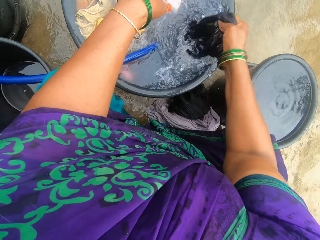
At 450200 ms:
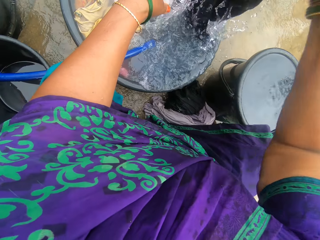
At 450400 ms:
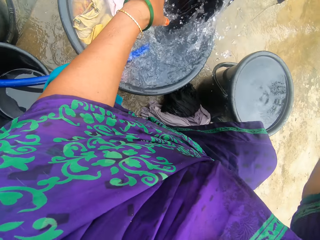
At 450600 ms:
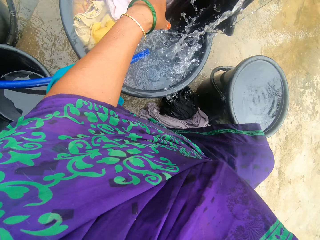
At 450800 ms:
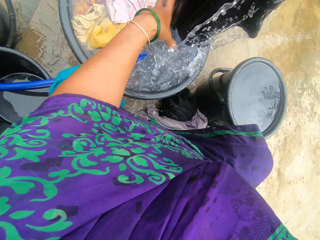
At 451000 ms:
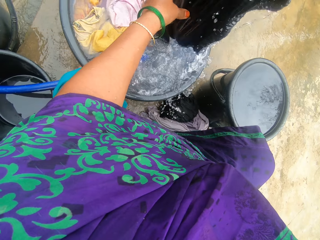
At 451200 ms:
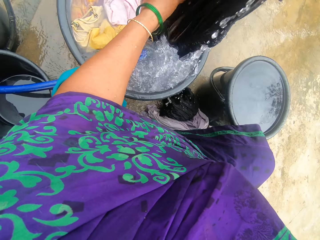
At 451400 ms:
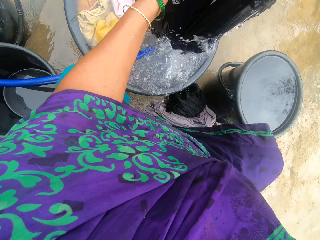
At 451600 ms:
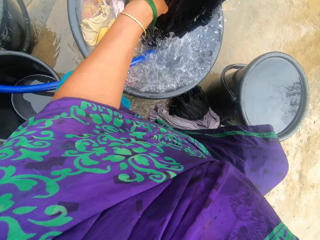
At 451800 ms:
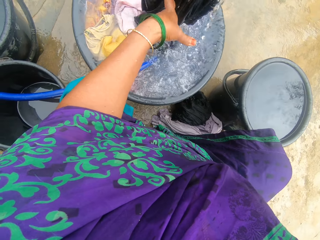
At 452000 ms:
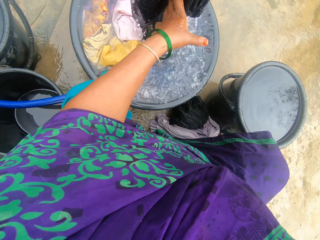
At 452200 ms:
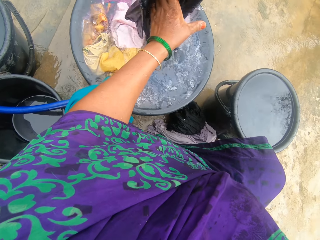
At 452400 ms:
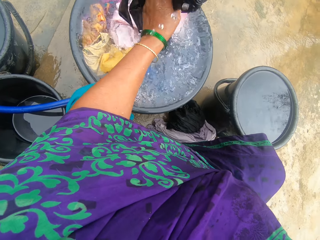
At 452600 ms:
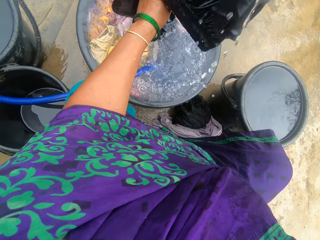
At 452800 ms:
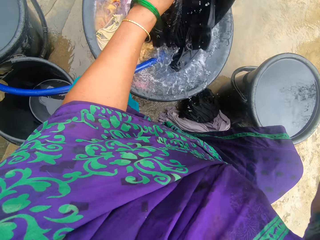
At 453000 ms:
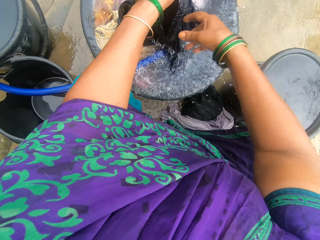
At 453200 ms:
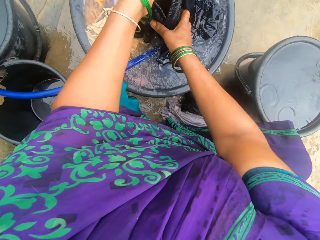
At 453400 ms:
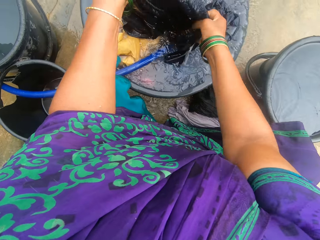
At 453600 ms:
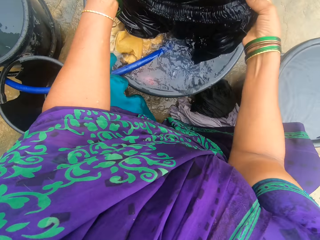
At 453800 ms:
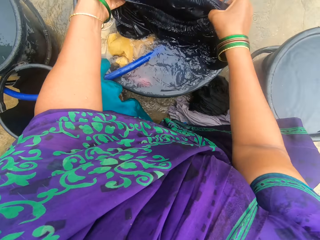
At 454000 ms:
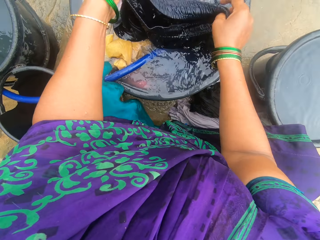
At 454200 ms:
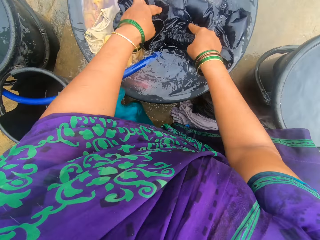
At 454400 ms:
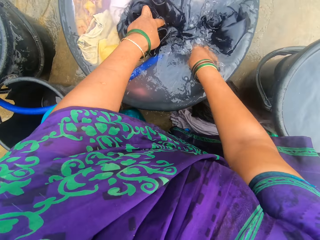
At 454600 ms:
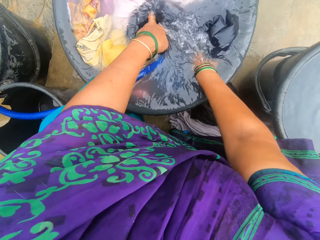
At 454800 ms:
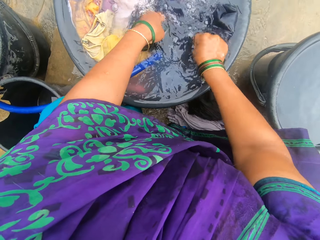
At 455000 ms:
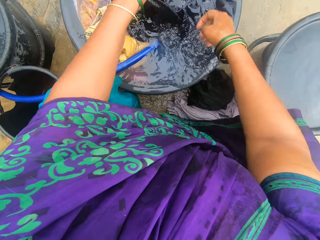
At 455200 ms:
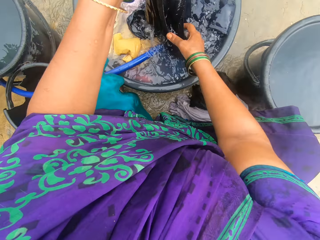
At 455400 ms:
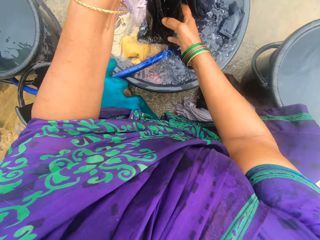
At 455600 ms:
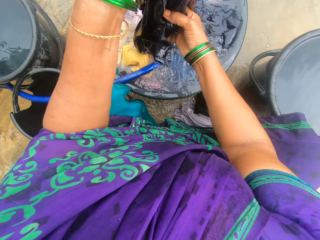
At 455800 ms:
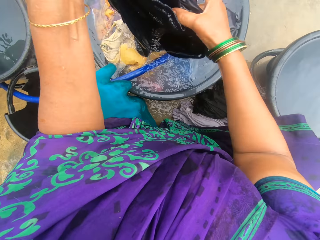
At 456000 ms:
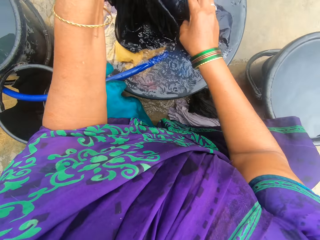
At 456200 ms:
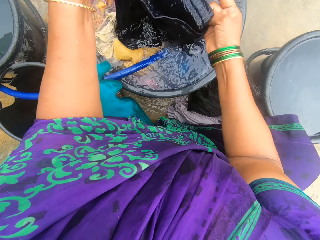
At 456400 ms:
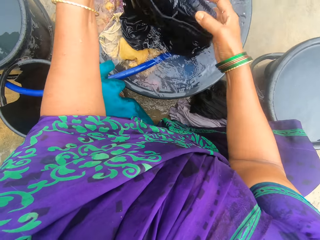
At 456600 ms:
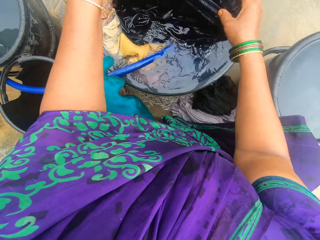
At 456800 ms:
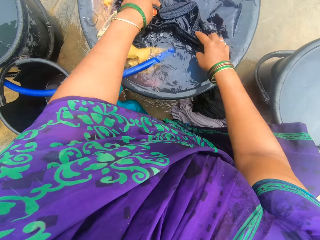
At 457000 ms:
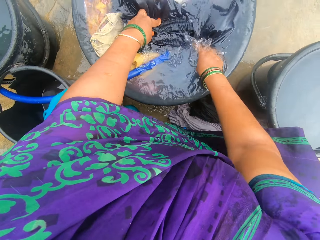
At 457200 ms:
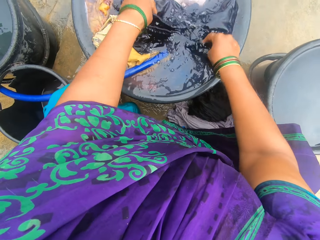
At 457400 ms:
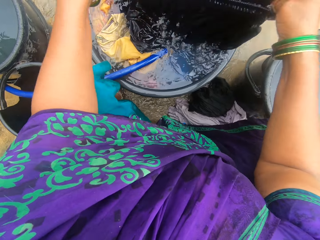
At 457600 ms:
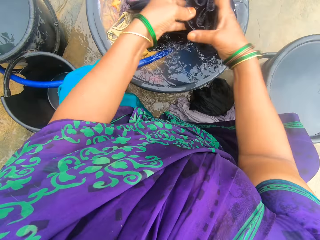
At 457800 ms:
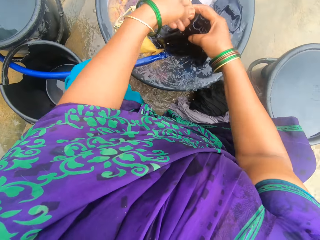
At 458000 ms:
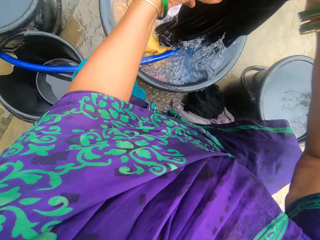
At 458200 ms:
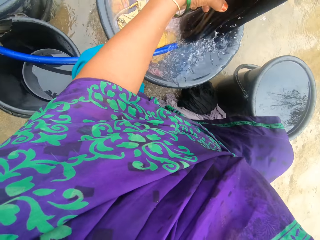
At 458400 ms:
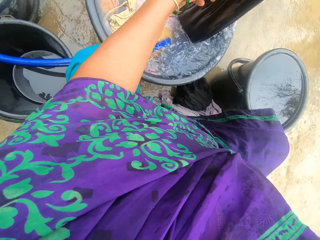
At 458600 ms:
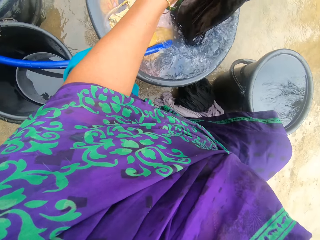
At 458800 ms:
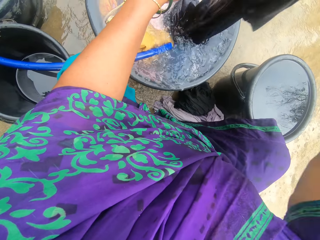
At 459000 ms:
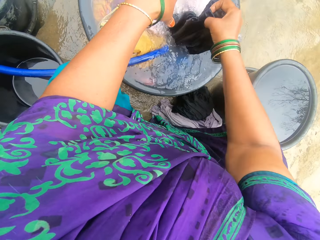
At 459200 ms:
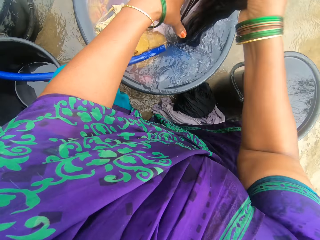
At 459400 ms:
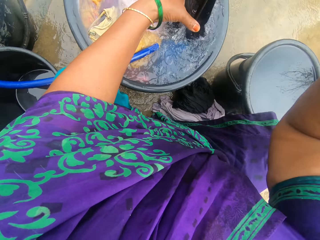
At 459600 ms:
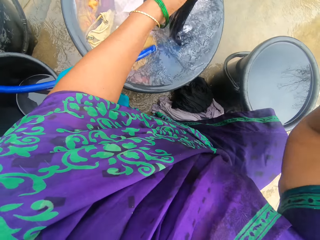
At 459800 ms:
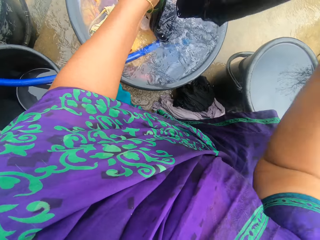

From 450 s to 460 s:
The camera wearer adjusts the cloth. They dip the cloth in water and rinse the cloth.

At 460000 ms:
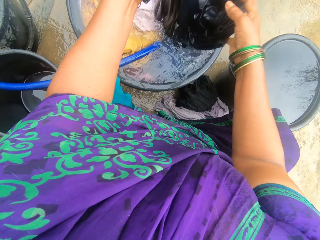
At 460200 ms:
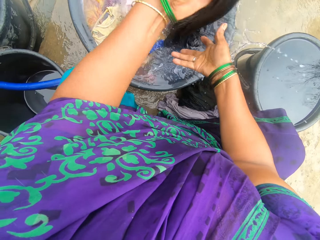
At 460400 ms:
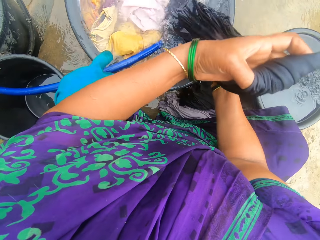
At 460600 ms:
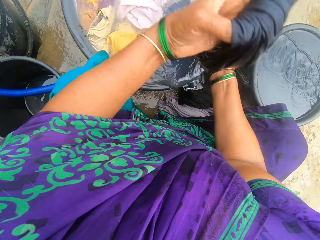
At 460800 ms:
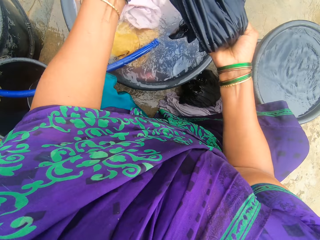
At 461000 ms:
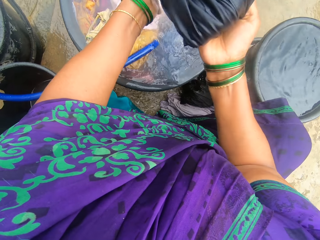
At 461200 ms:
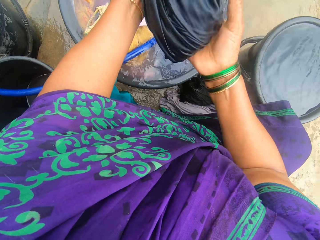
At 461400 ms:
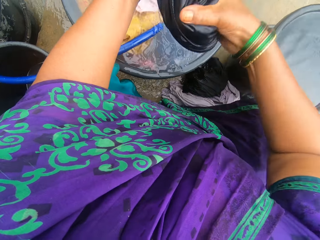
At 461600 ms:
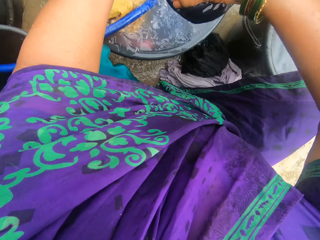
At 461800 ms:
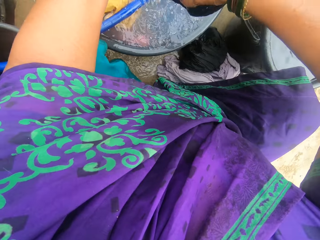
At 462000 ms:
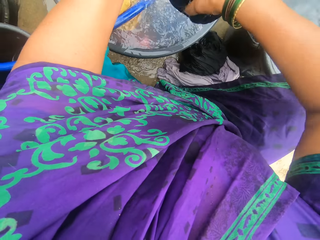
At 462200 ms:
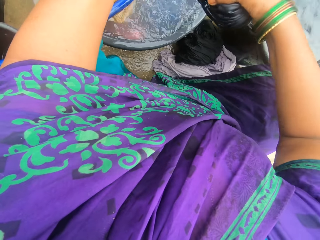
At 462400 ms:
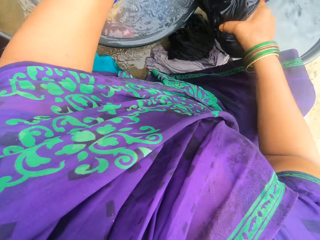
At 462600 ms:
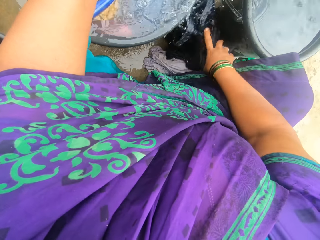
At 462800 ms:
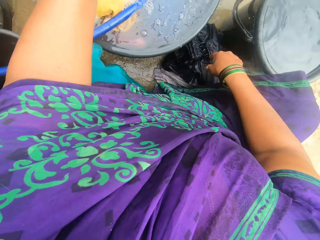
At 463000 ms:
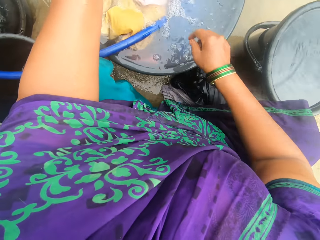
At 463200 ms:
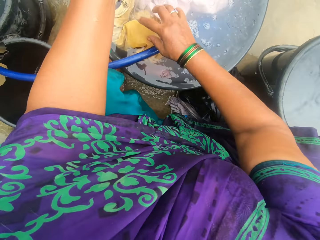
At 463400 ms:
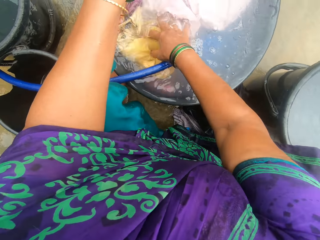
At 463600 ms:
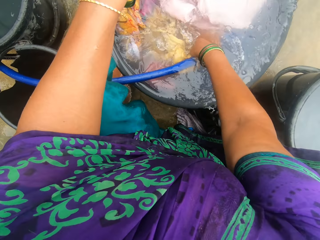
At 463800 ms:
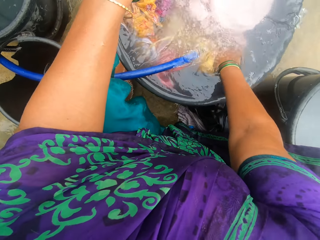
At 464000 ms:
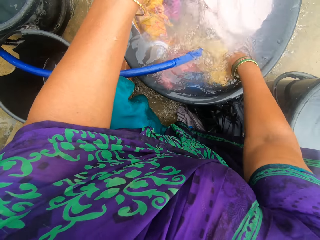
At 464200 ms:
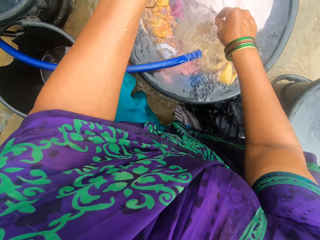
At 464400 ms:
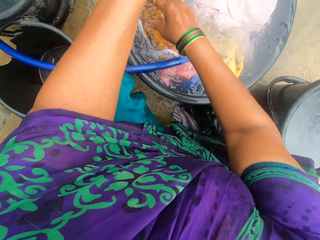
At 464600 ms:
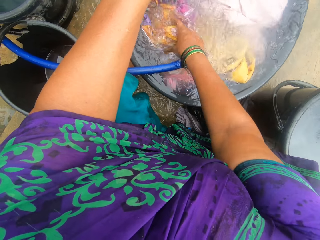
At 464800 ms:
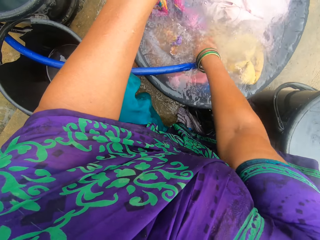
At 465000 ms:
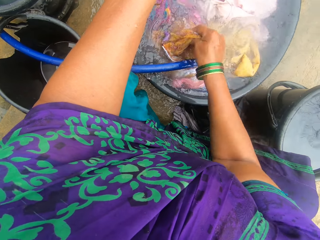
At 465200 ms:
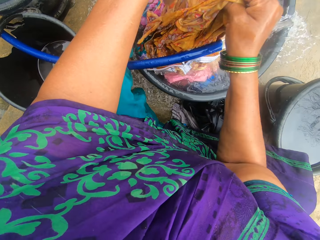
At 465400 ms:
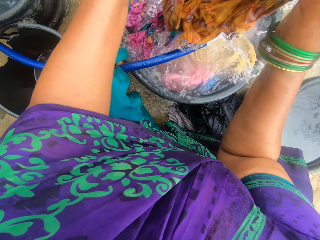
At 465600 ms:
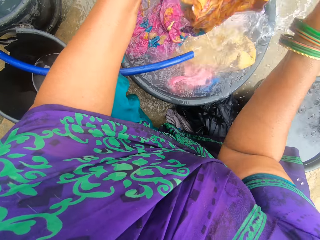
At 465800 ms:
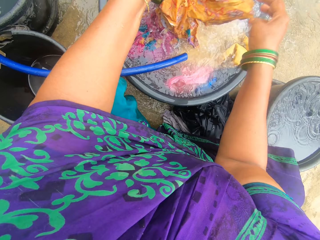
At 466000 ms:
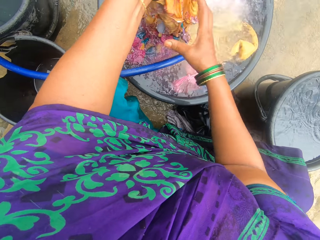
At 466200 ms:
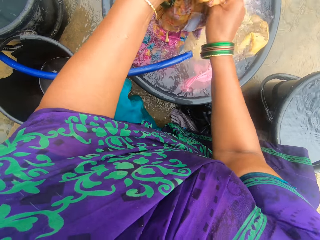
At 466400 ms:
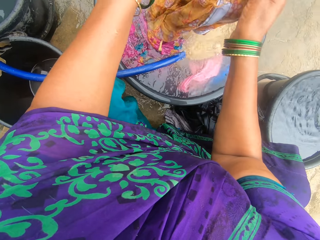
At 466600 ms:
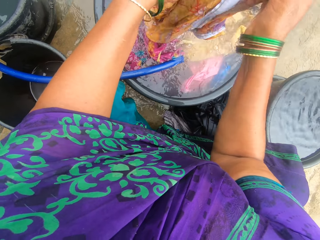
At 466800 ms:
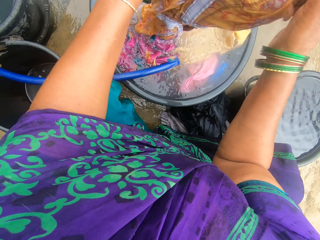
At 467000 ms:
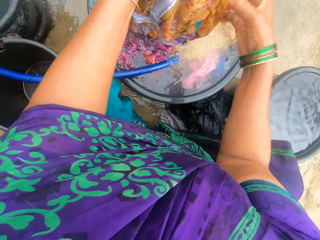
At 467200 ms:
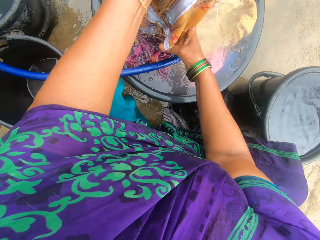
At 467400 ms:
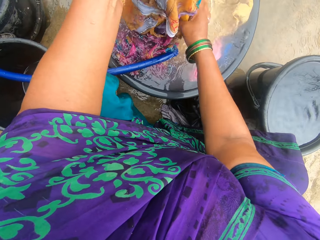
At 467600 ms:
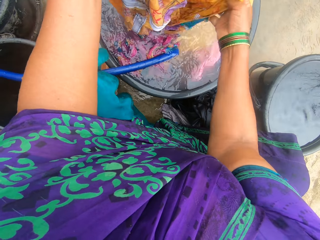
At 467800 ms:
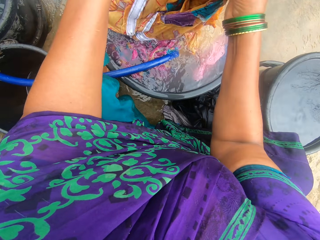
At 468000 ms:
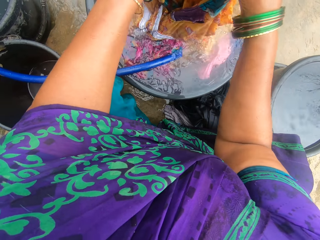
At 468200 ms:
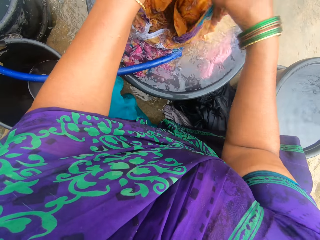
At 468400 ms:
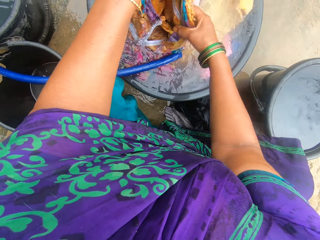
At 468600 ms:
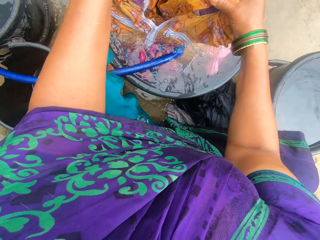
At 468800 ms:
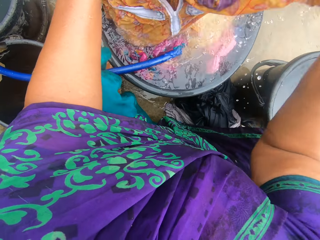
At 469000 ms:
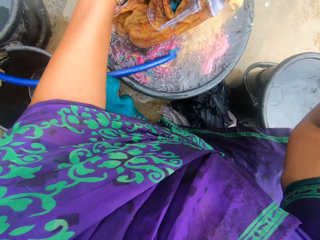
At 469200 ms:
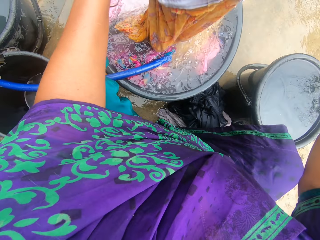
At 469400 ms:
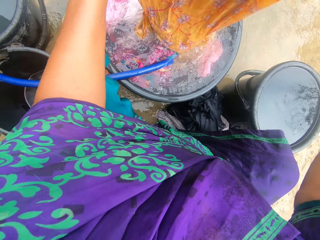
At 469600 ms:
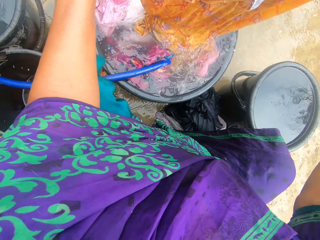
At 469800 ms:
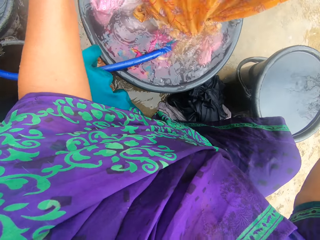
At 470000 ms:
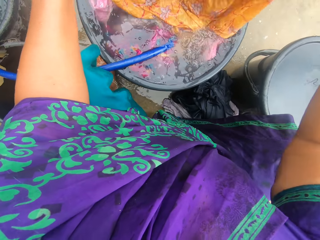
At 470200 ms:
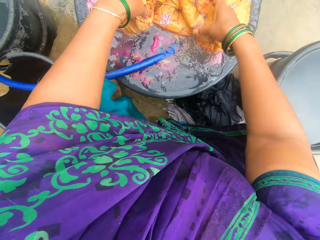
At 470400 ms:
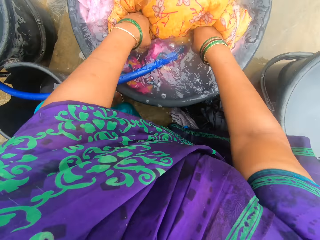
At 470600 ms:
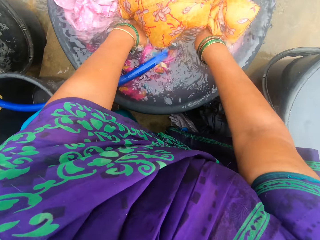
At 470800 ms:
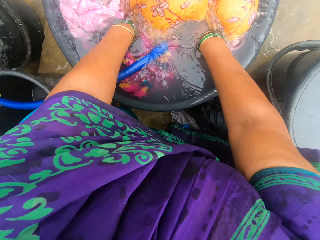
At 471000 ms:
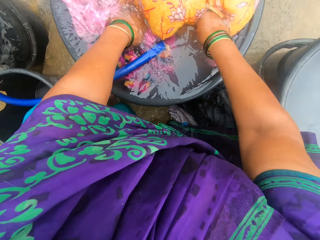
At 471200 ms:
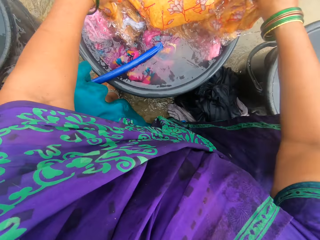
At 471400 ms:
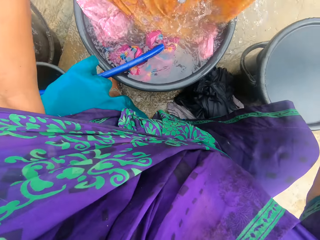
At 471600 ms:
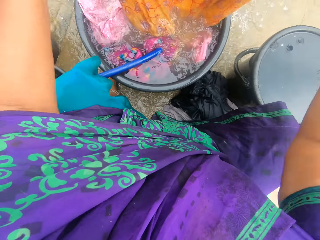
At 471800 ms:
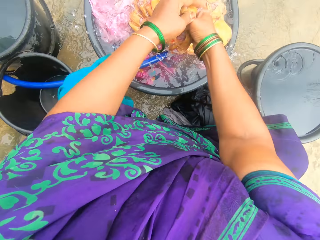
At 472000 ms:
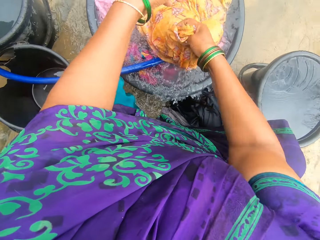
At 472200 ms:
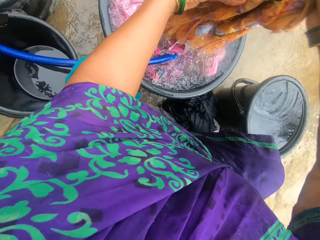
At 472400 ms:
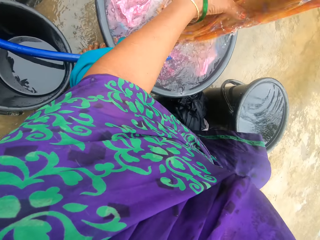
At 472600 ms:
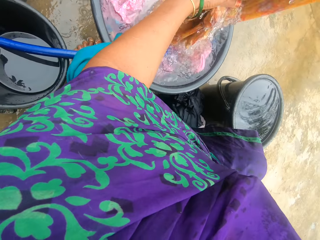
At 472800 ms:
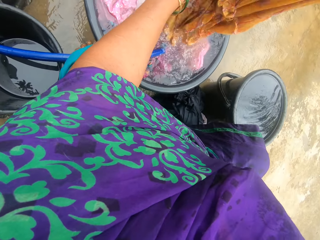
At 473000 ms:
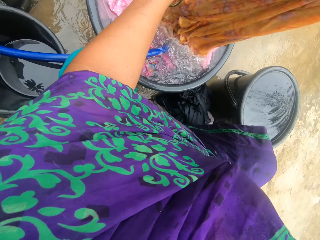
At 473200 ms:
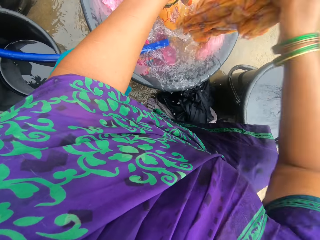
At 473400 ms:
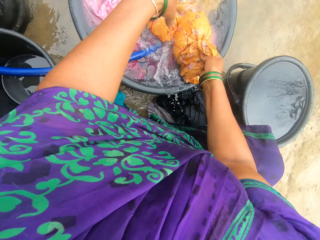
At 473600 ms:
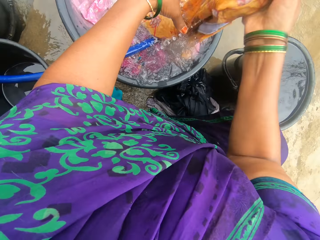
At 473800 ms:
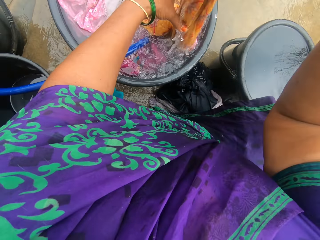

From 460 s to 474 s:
The camera wearer squeezes water from the cloth. They place the cloth on the ground. They search for a cloth in the basin filled with water. They take out another cloth from the basin. They adjust the cloth. They rinse the cloth. They dip the cloth in water.
